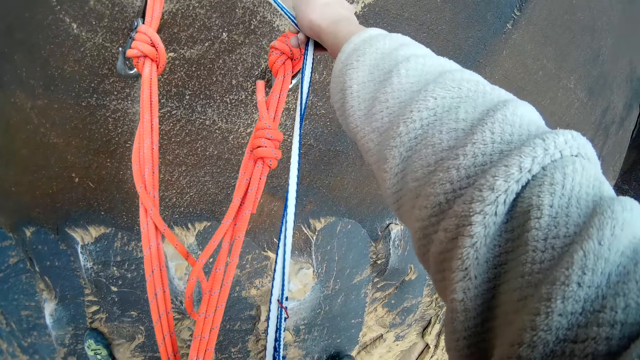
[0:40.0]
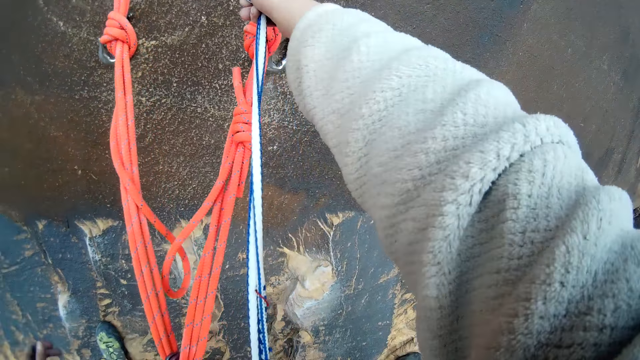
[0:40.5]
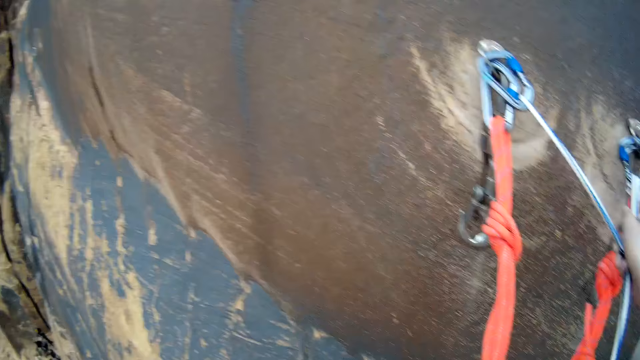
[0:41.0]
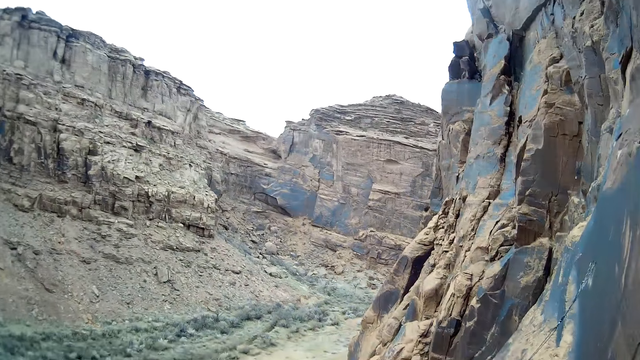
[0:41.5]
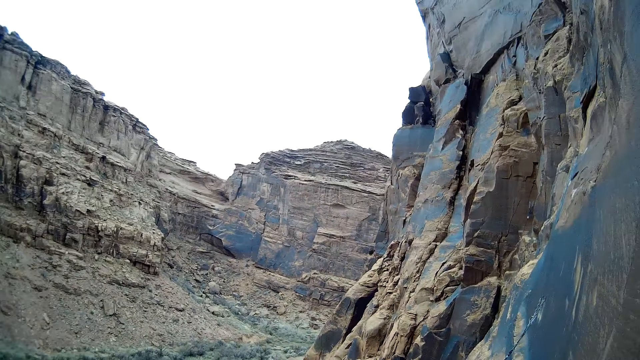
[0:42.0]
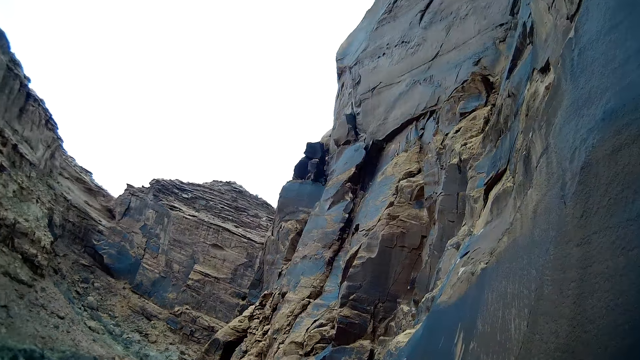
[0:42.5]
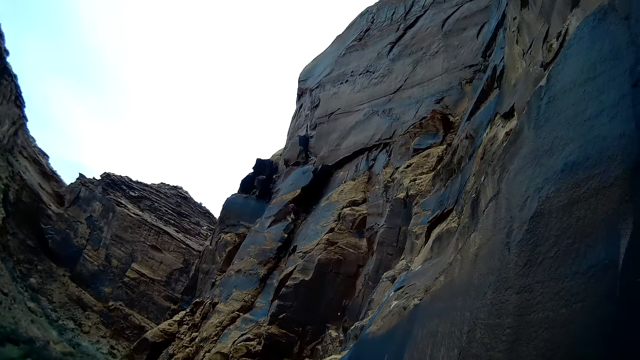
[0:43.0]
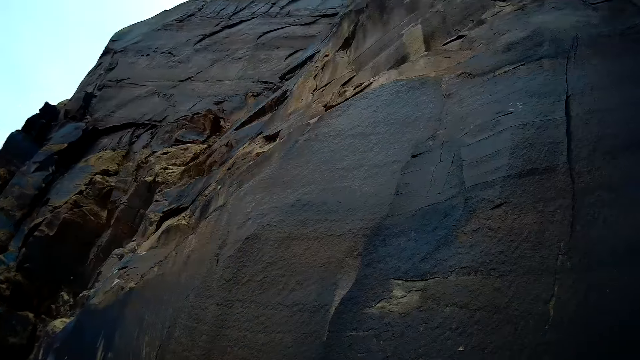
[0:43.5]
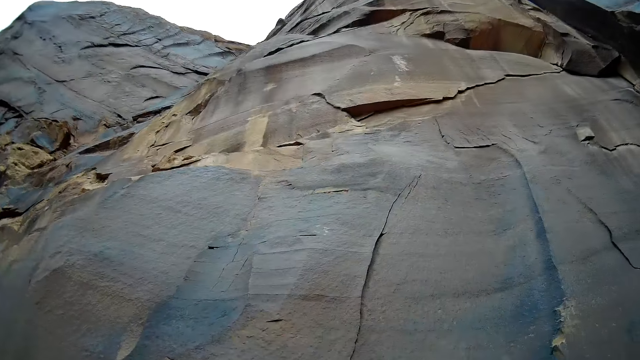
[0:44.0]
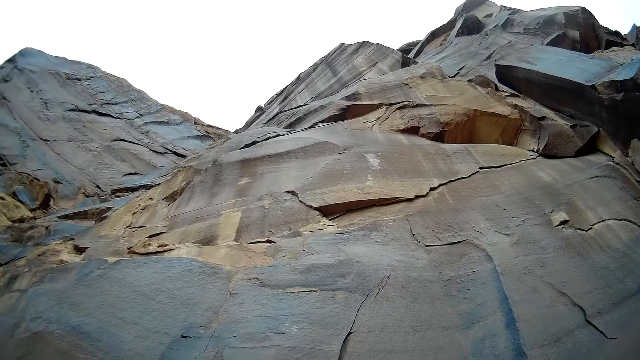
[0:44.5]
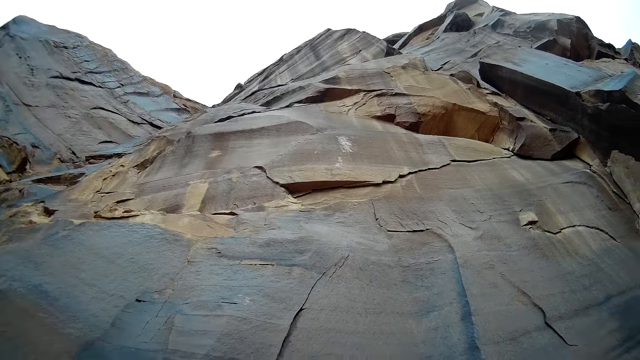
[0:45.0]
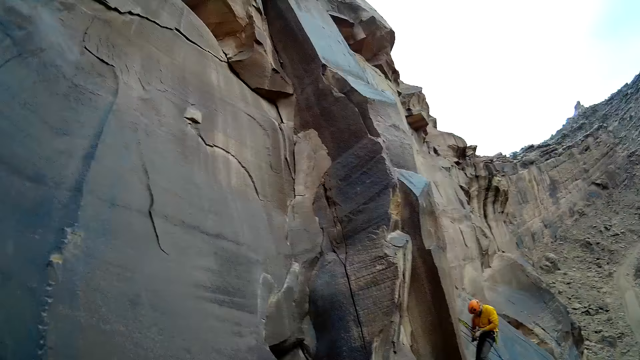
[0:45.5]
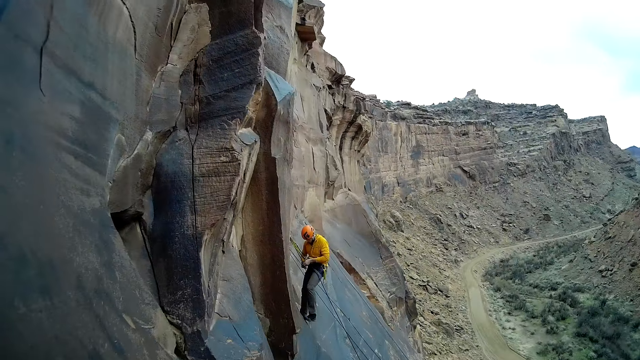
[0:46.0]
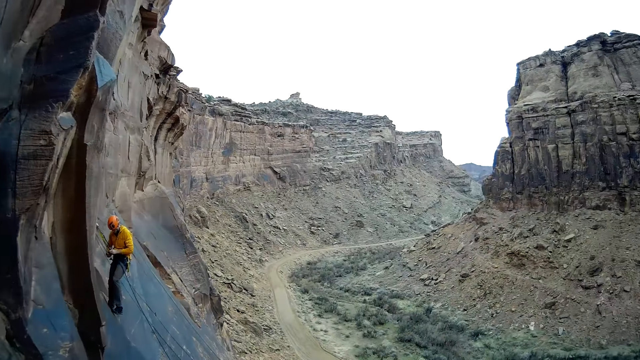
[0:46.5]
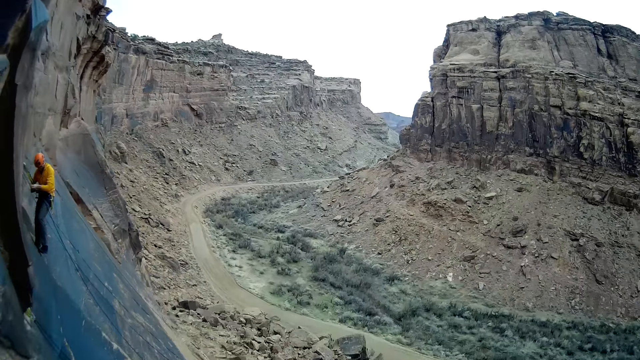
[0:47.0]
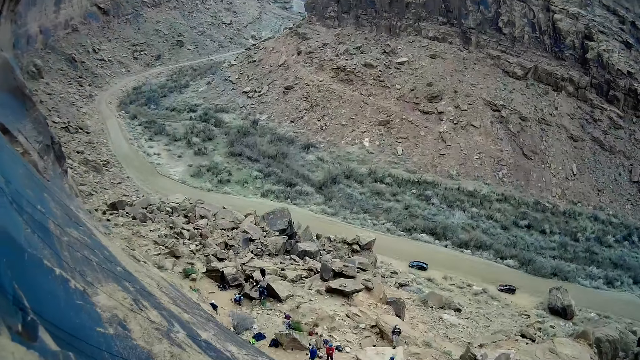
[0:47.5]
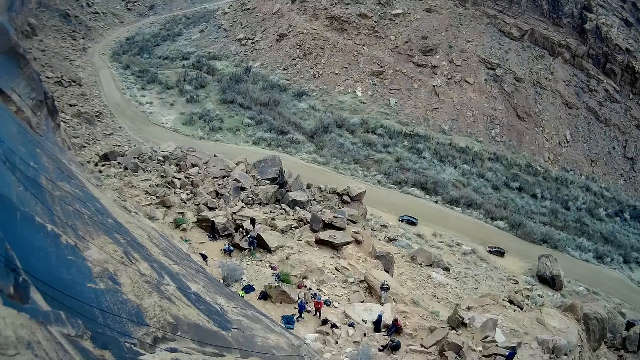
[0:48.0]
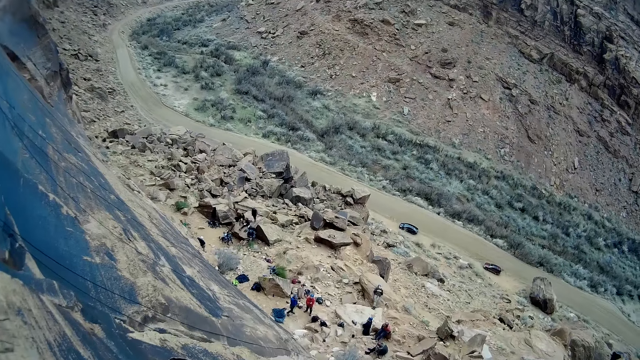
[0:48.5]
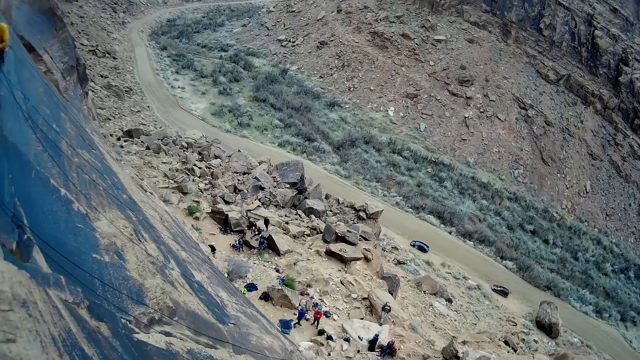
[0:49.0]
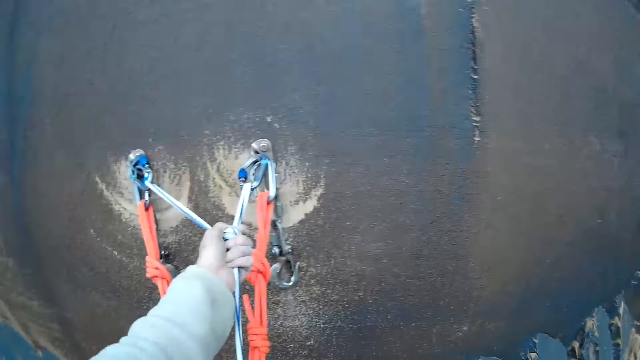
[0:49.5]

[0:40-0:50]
The camera wearer looks at the hill. A man hangs on the rock. The man adjusts a rope with both hands. The camera wearer looks at the people on the ground. The man hangs on the rock.

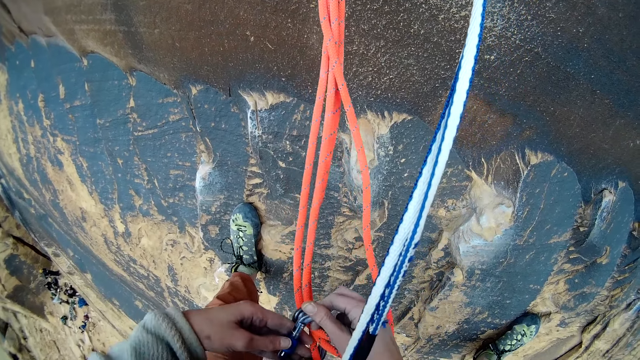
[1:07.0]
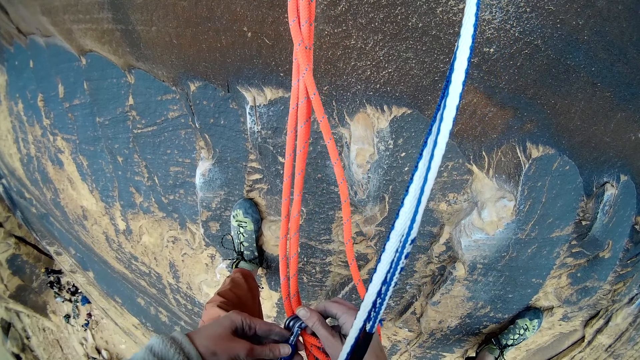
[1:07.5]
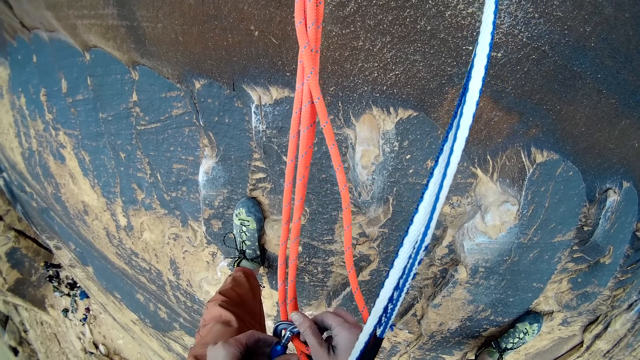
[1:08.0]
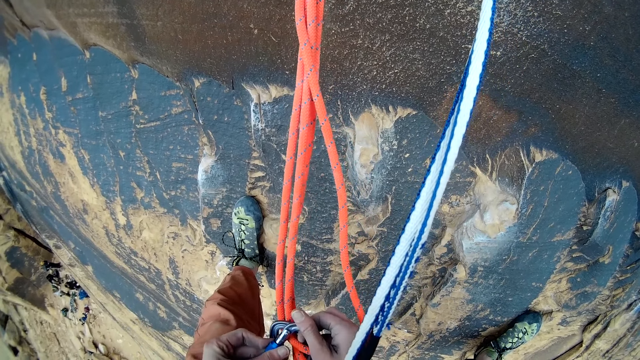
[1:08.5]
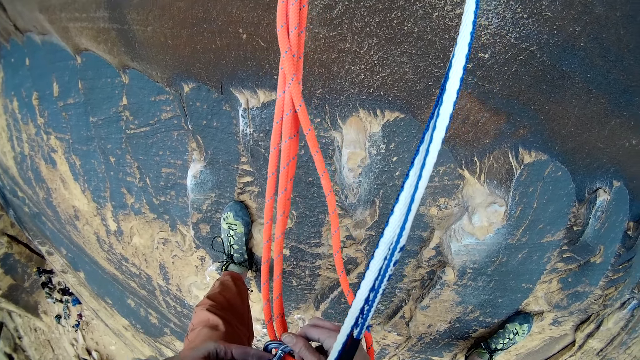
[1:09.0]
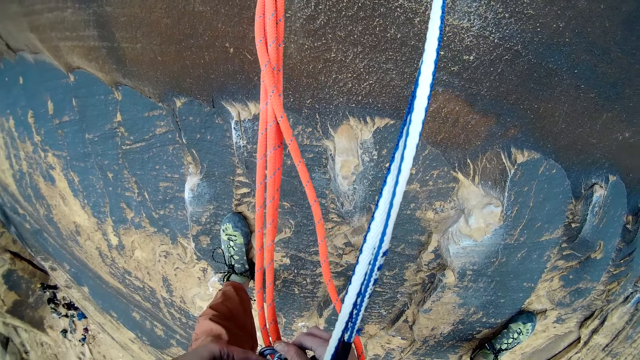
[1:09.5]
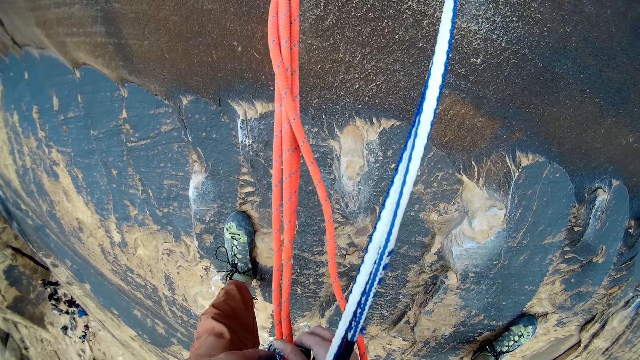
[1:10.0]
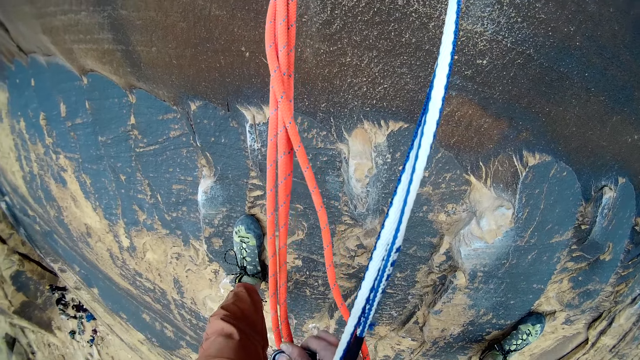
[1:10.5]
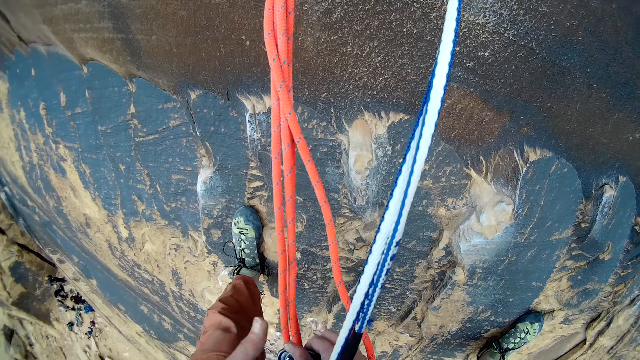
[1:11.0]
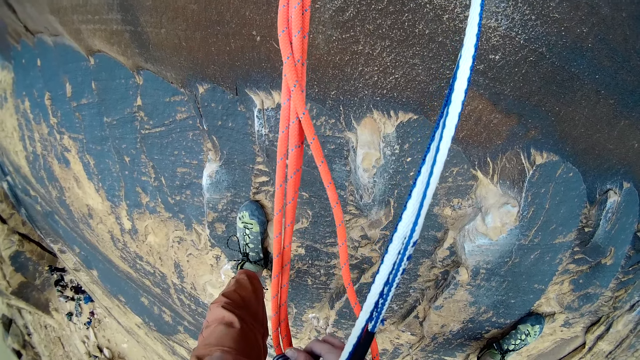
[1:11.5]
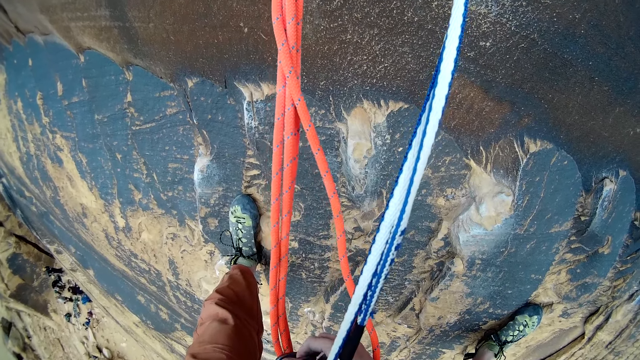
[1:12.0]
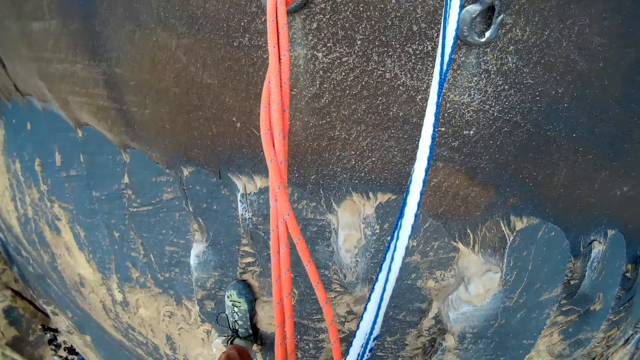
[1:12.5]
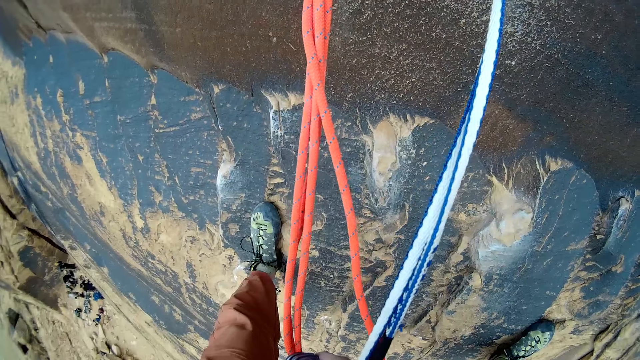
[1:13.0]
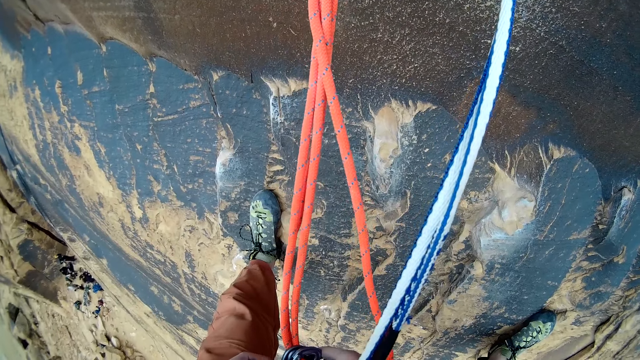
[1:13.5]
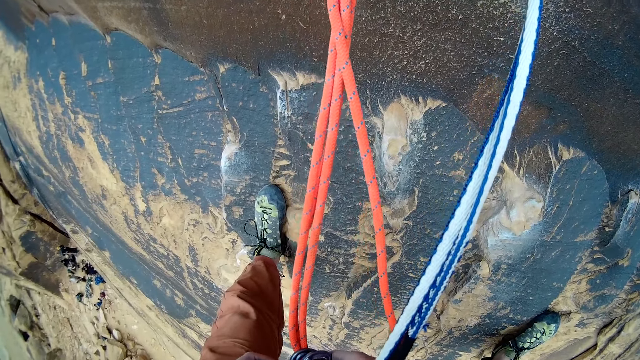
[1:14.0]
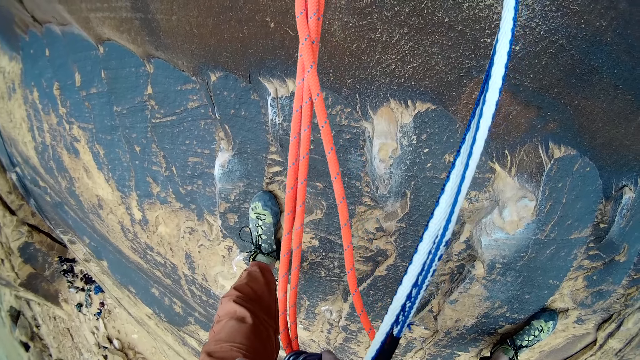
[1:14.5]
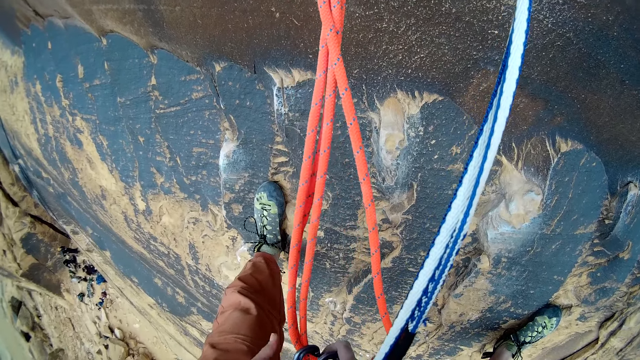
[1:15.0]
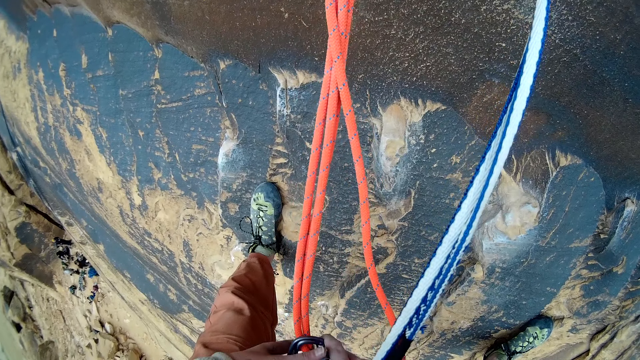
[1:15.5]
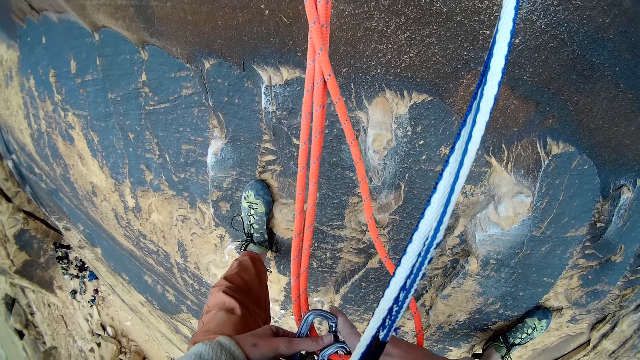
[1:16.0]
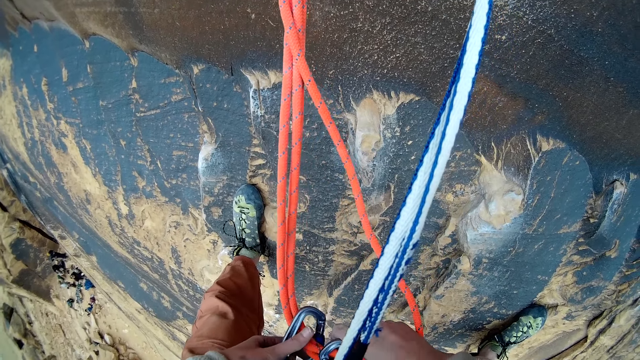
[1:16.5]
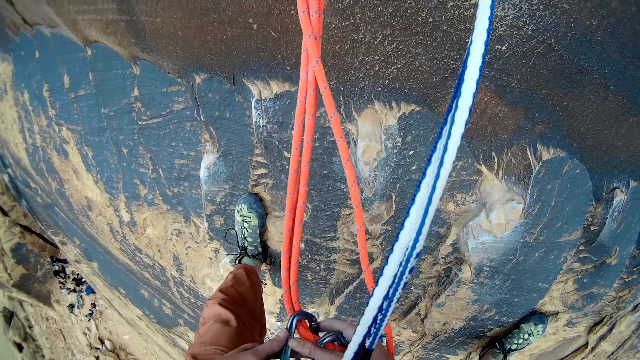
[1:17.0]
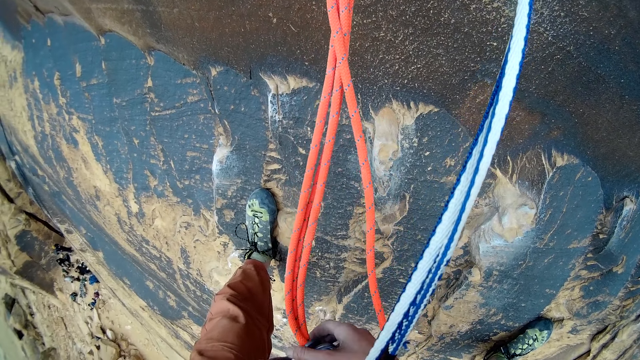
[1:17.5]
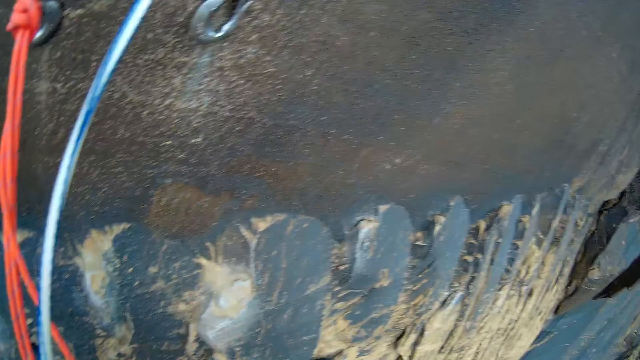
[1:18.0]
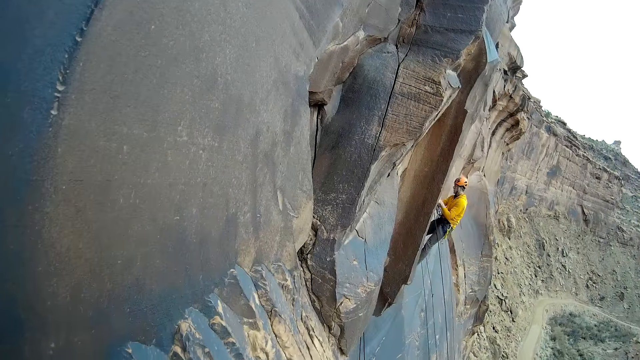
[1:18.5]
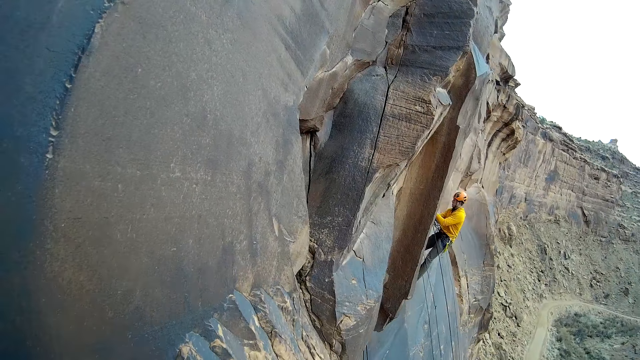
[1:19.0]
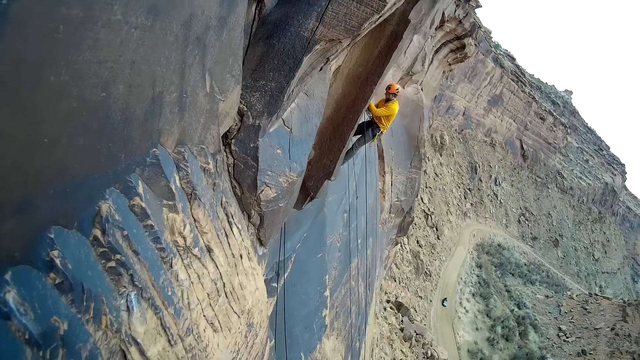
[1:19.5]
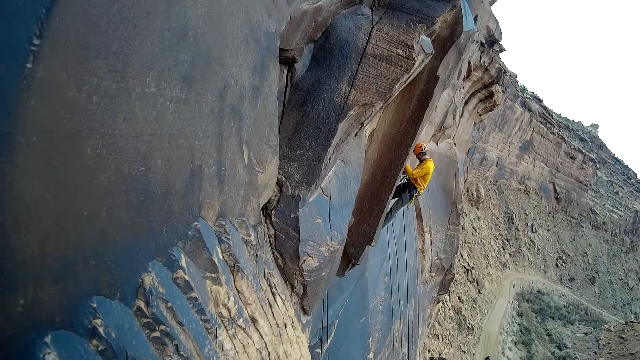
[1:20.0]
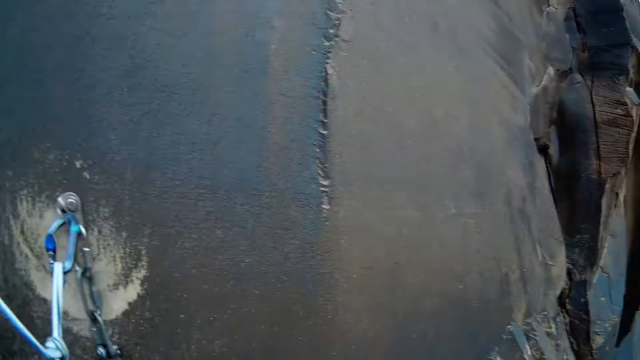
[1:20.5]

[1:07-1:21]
The camera wearer opens the locking carabiner screw sleeve. A man hangs on the rock. The man adjusts the rope with both hands.
